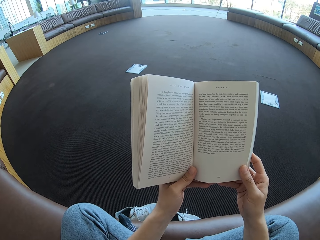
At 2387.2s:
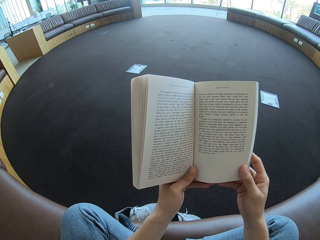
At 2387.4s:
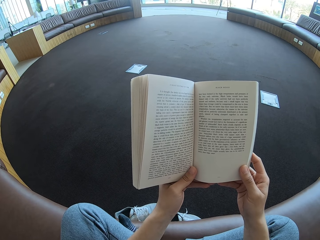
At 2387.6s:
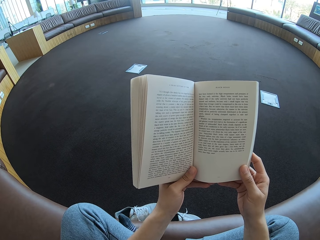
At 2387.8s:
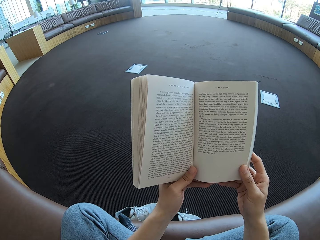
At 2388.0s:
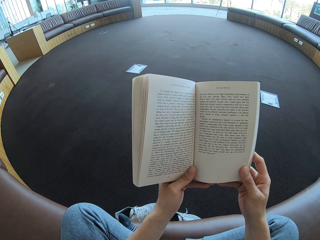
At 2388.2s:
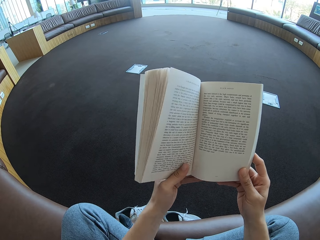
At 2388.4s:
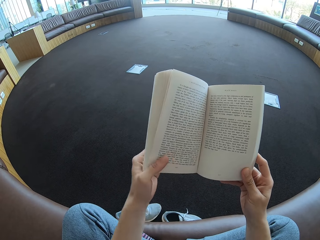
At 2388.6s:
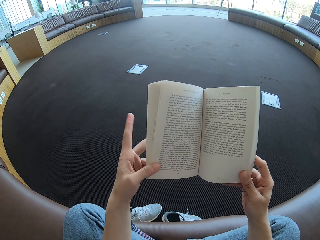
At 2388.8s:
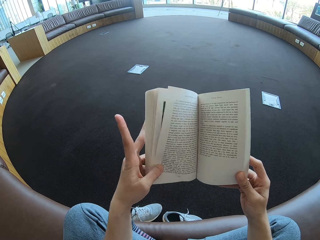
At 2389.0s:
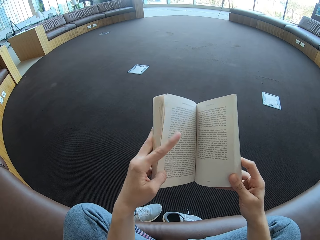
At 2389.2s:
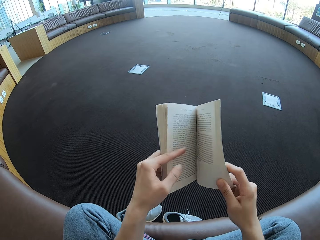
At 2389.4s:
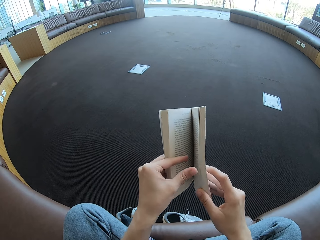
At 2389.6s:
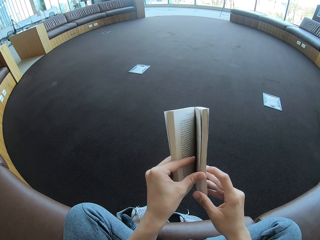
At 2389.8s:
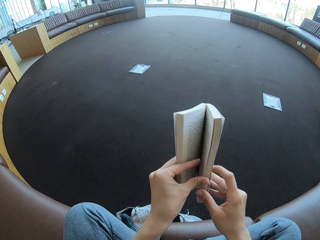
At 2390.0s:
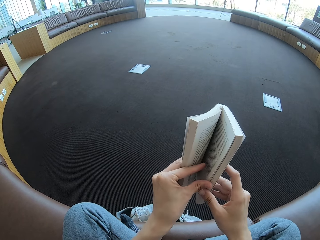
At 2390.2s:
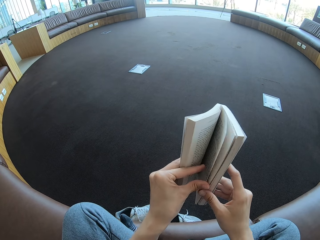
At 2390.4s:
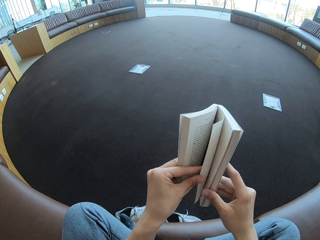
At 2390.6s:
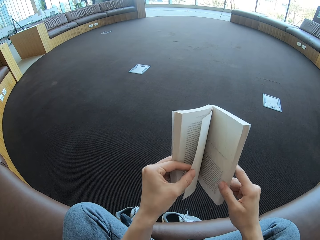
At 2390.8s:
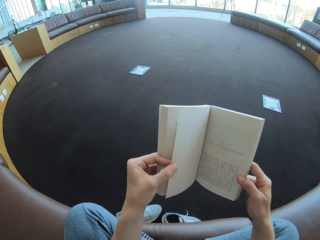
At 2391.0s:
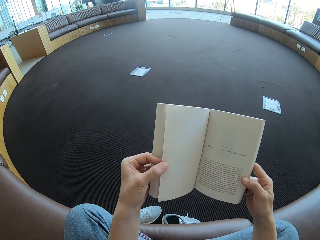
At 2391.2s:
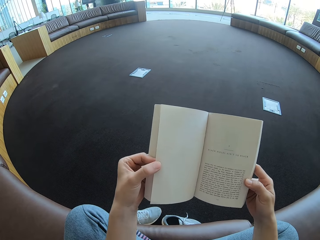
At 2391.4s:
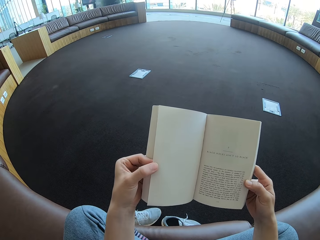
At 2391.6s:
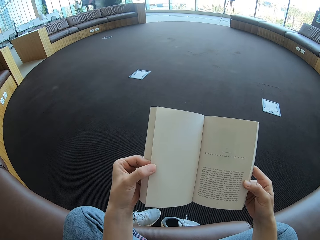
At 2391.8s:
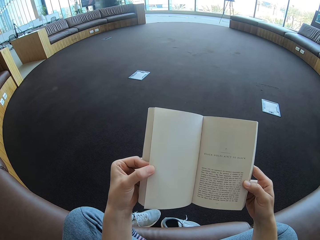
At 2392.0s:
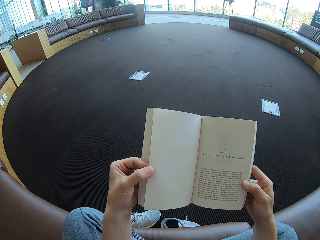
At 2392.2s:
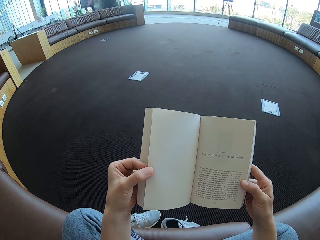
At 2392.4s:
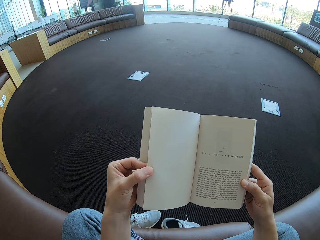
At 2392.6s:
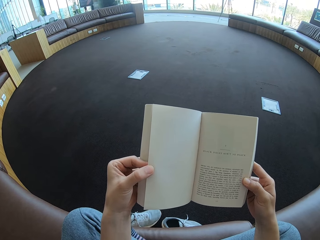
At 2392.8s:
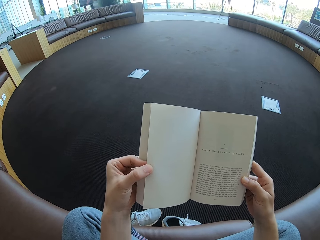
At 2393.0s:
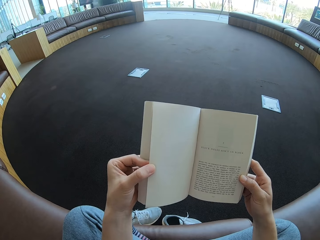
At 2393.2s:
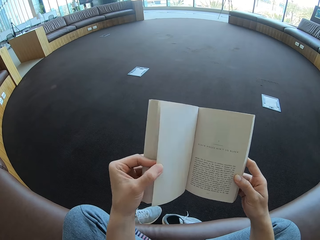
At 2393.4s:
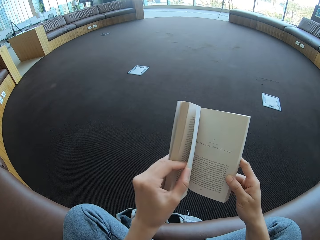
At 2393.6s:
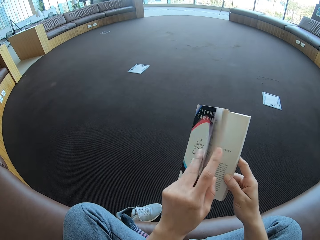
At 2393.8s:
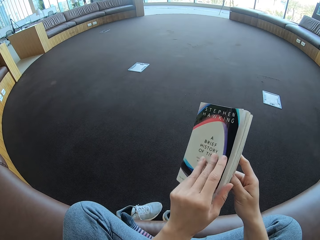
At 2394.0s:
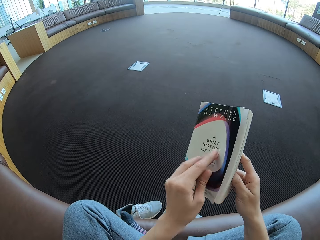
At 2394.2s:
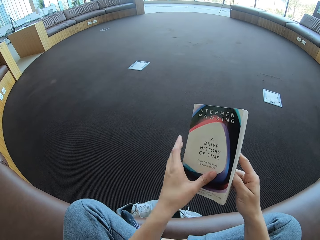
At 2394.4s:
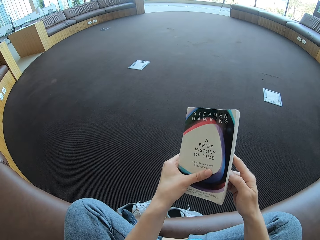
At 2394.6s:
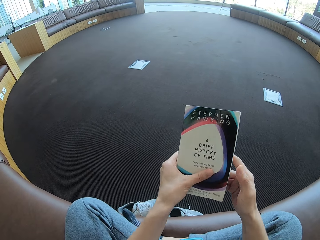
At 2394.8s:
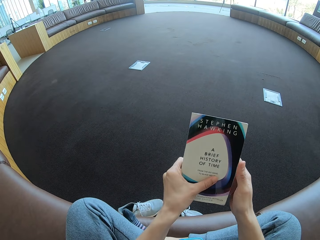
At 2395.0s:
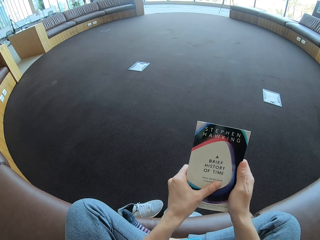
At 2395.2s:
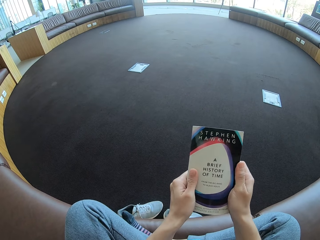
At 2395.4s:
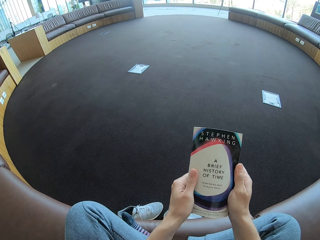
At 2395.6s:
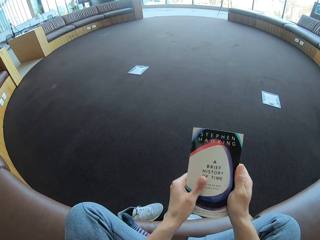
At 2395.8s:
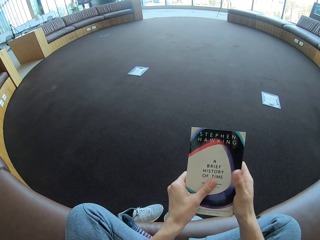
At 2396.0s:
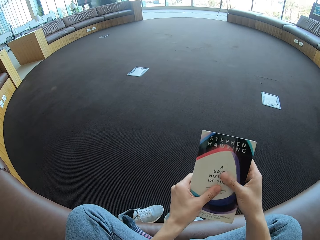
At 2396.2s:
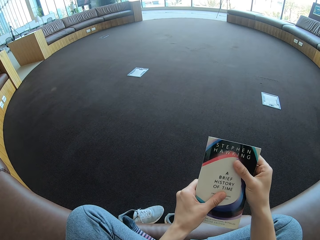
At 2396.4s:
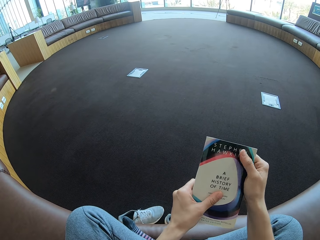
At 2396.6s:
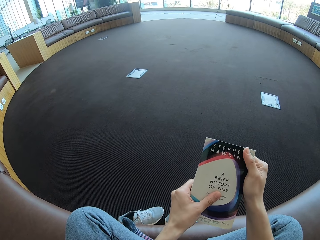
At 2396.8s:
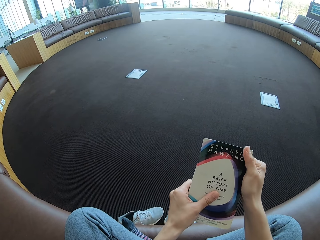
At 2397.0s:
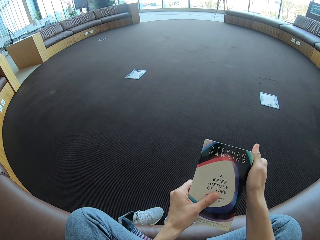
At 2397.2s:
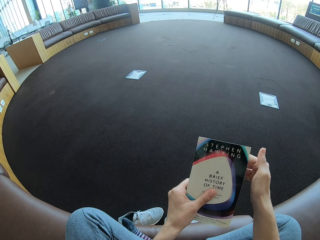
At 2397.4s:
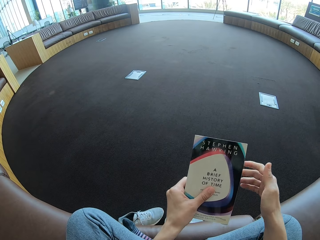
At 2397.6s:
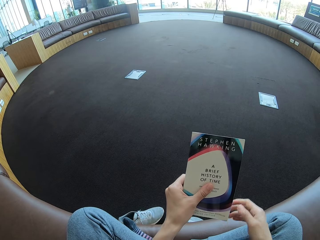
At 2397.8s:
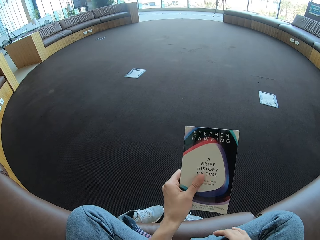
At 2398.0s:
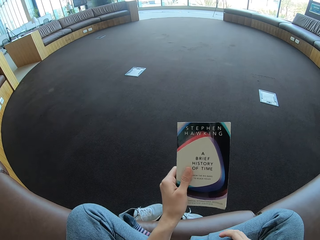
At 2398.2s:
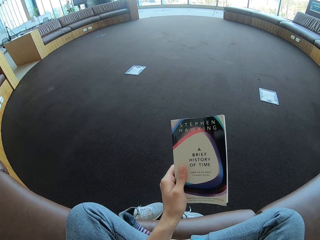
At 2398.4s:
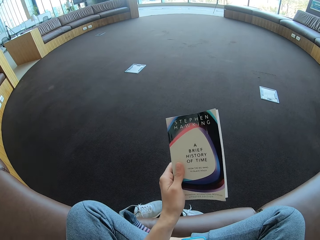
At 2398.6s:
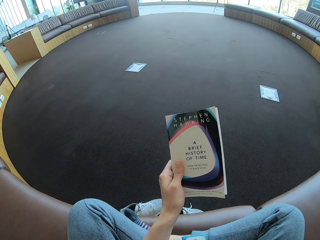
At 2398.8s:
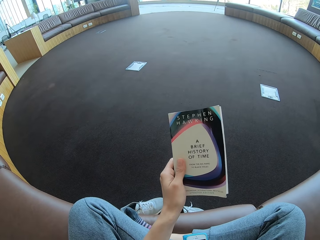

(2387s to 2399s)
The camera wearer turns the book page. He opens the book and reads the book. He closes the book. He holds the book. He wipes the book cover with his hands.
